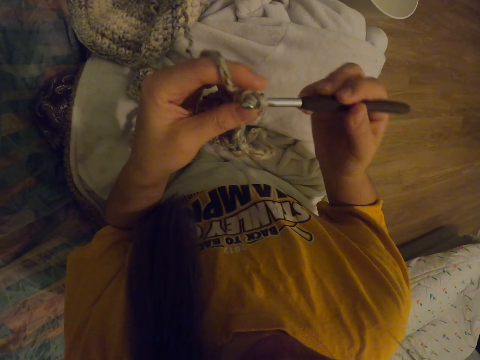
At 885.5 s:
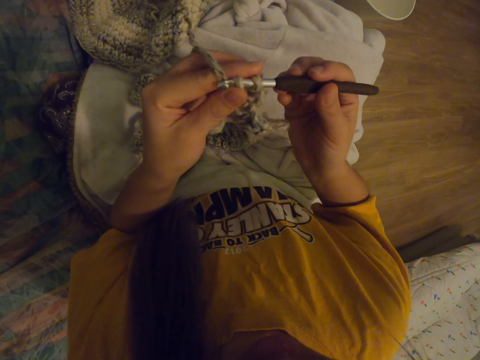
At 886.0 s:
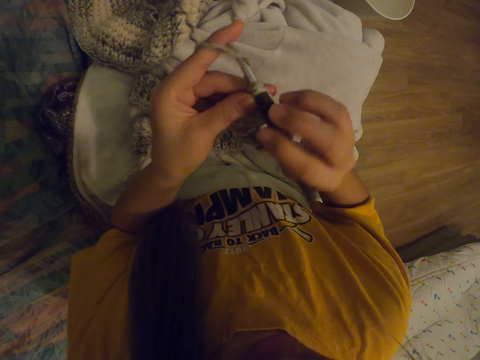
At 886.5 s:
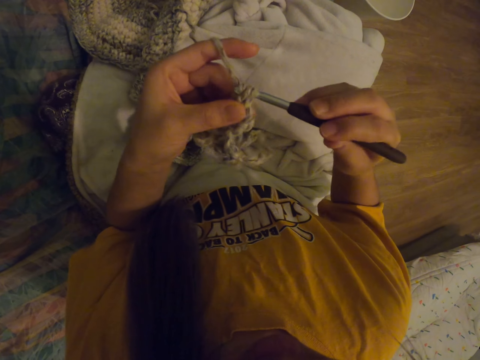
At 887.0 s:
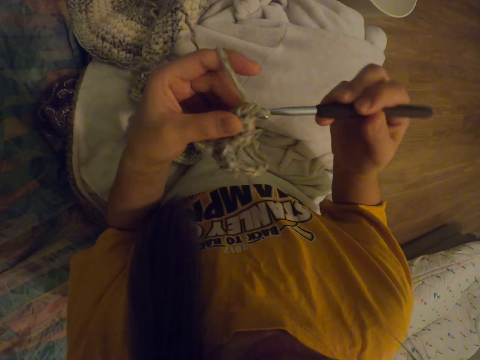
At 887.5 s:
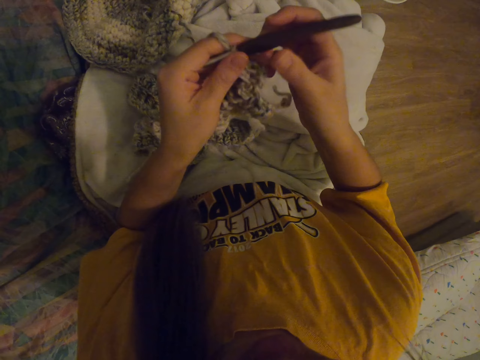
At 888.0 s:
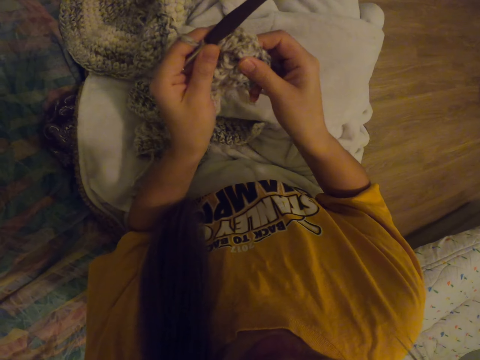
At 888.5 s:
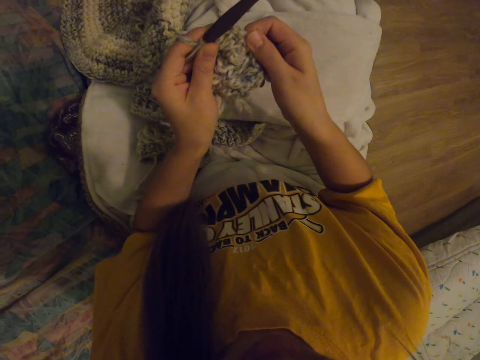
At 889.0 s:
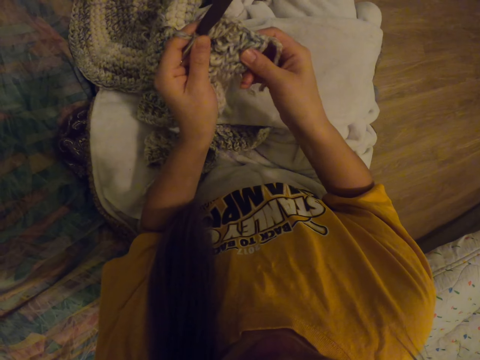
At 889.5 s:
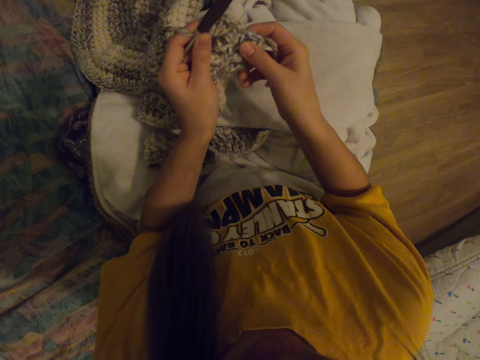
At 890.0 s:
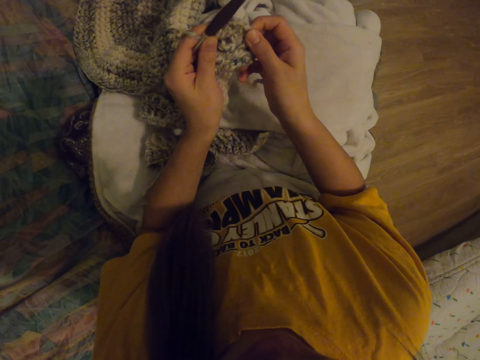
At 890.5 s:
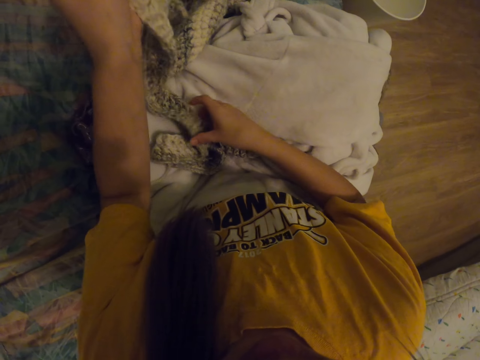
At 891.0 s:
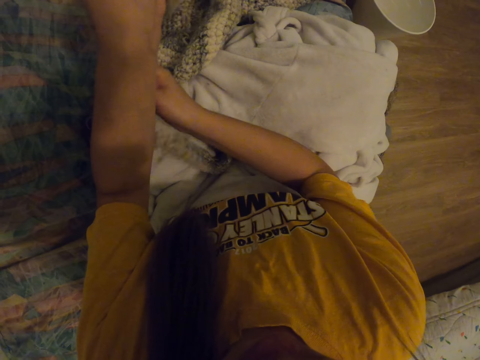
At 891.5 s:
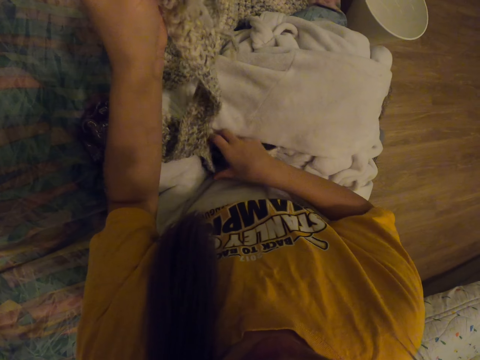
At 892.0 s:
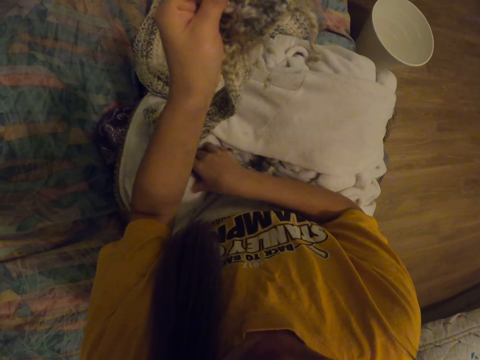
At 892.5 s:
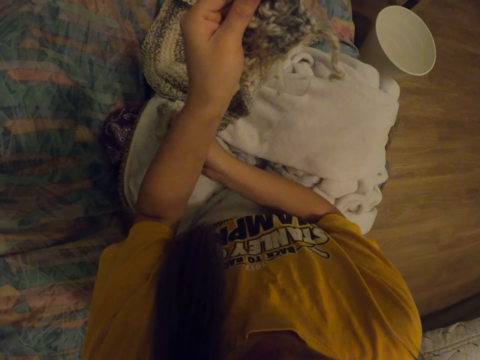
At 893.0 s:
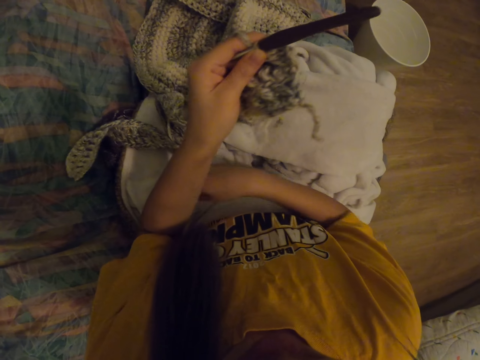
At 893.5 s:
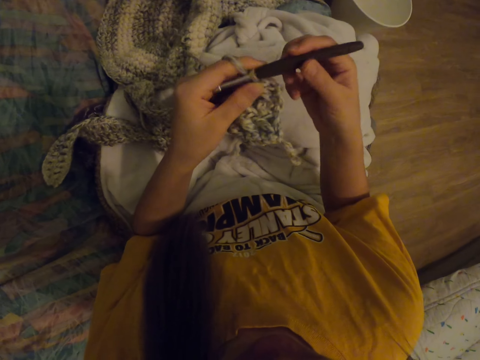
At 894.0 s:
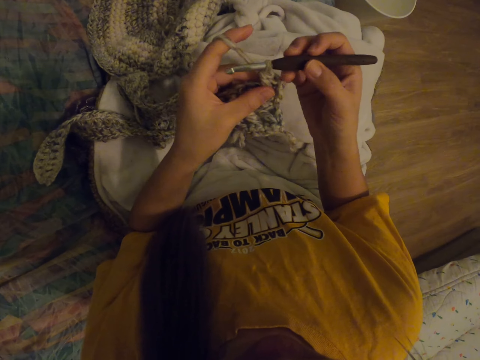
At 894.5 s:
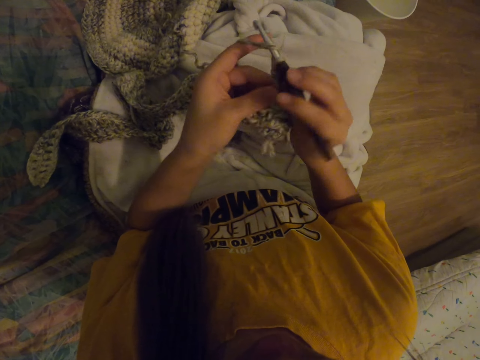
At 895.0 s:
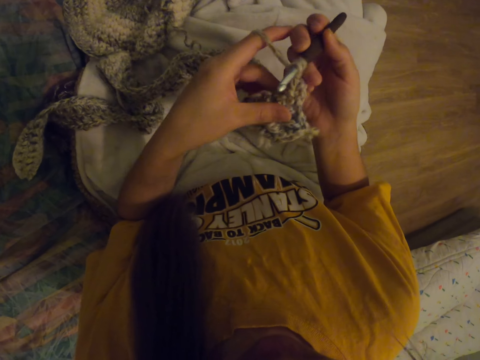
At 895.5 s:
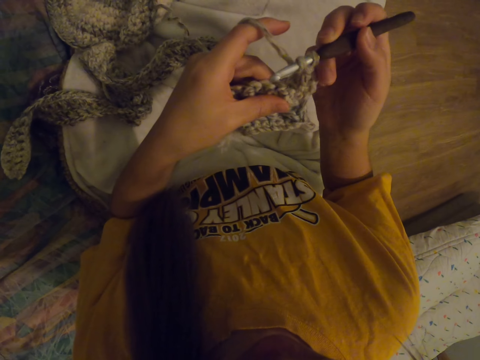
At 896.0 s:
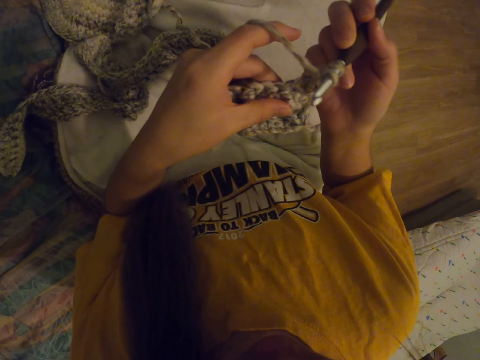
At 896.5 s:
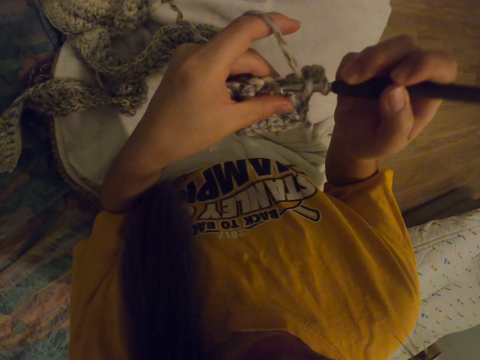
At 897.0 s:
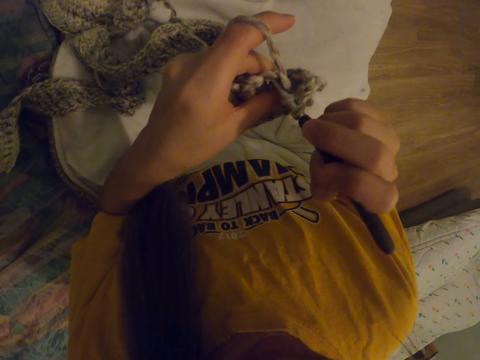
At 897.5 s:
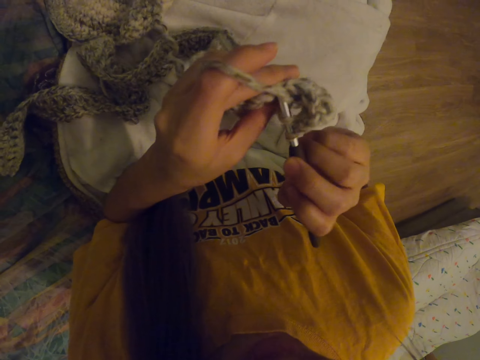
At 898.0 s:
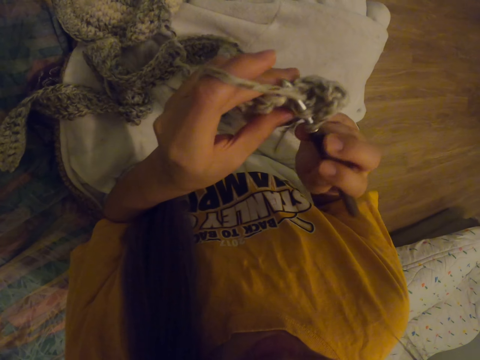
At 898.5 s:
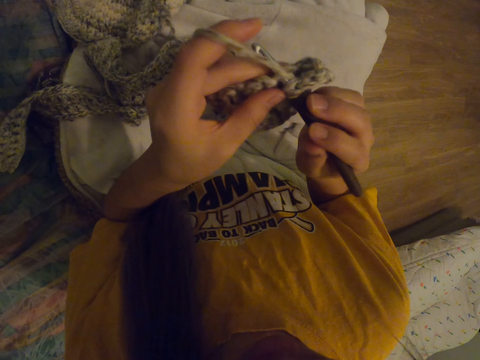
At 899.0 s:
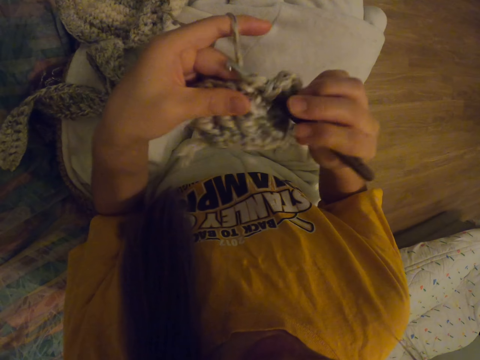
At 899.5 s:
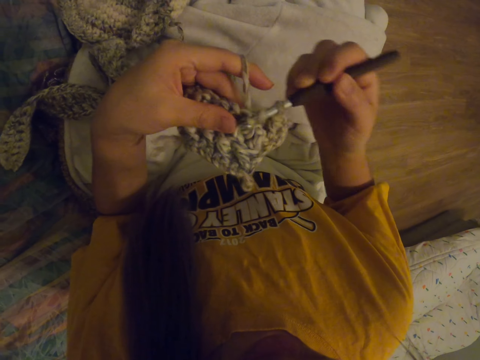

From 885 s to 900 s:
The camera wearer adjusts the scarf crocheting. They adjust the scarf crocheting again. They start to crochet.

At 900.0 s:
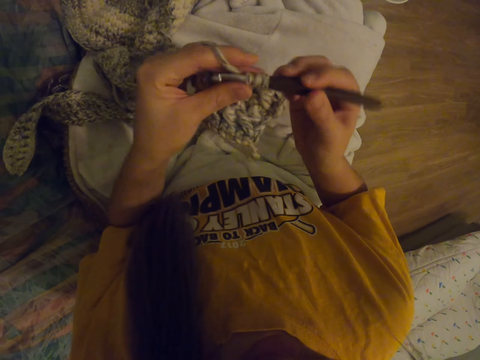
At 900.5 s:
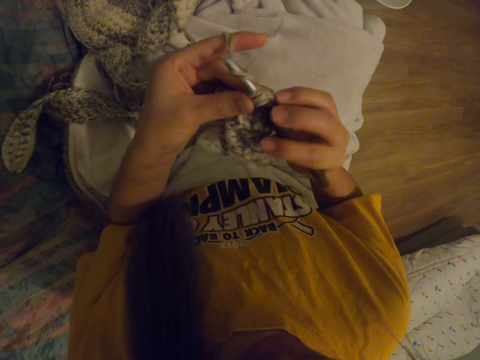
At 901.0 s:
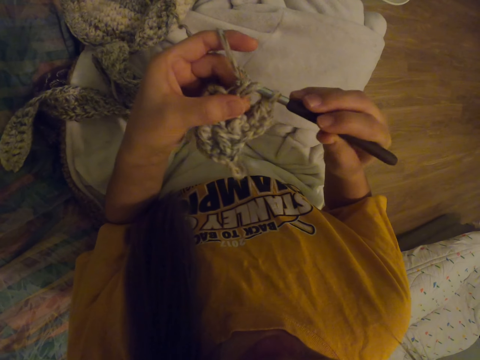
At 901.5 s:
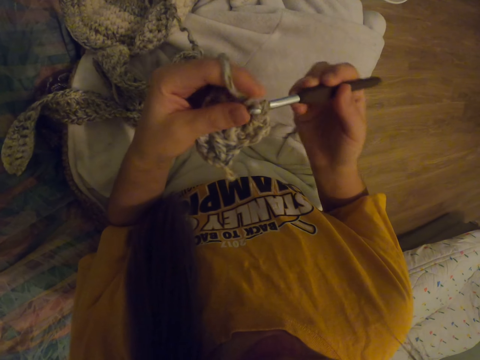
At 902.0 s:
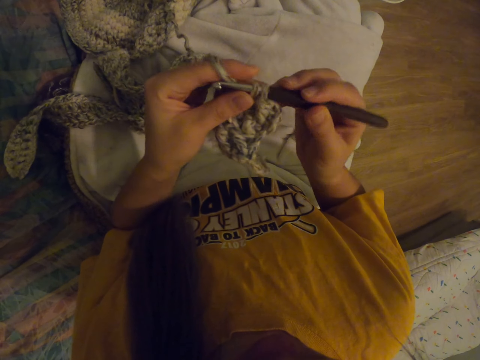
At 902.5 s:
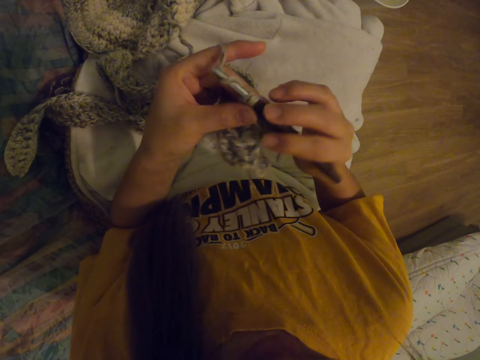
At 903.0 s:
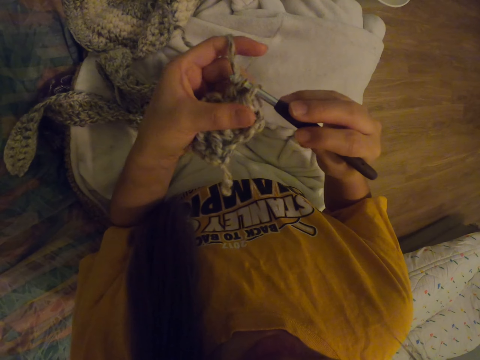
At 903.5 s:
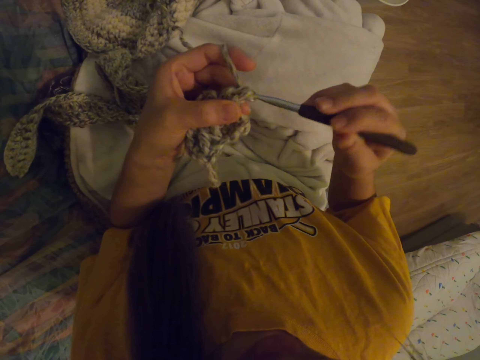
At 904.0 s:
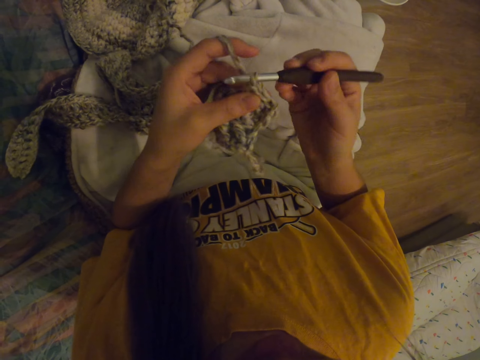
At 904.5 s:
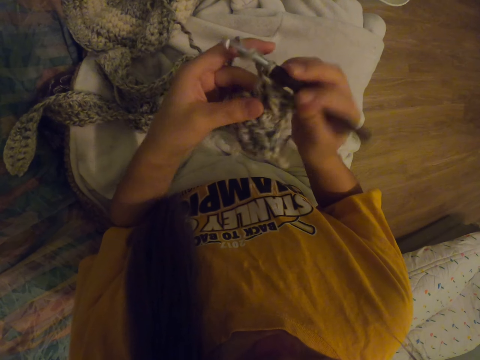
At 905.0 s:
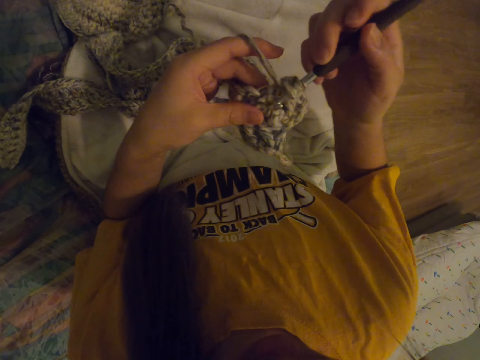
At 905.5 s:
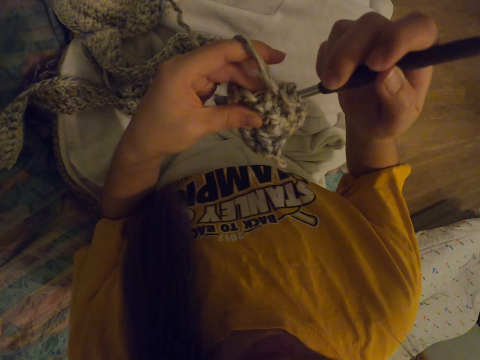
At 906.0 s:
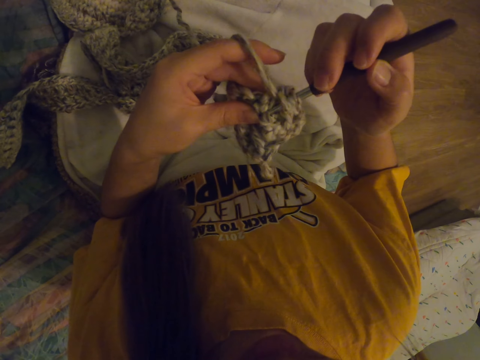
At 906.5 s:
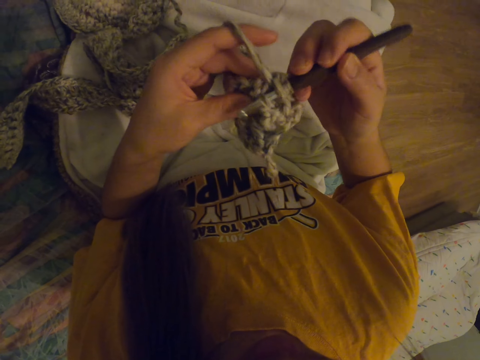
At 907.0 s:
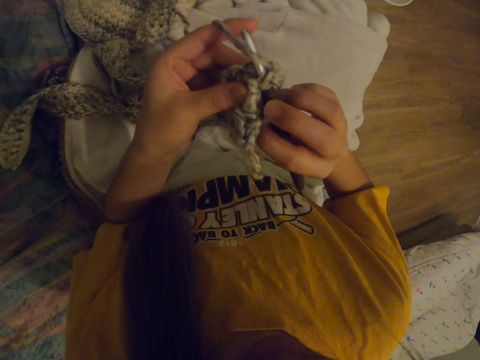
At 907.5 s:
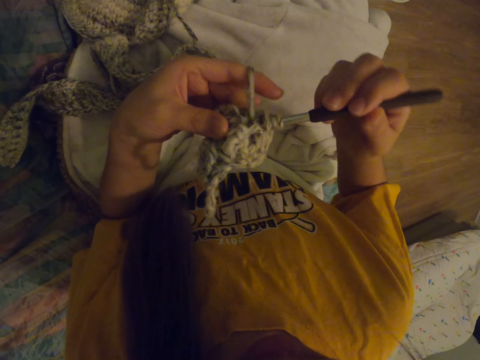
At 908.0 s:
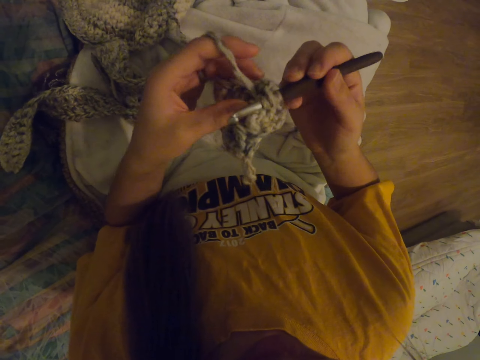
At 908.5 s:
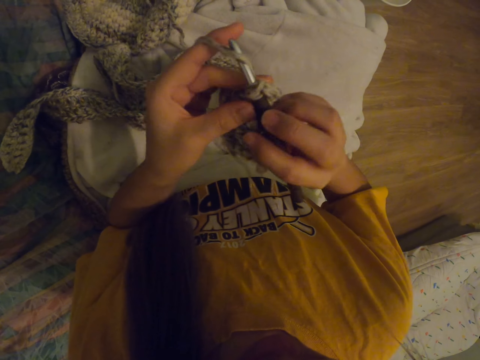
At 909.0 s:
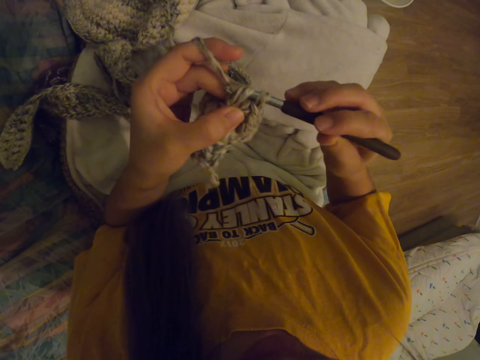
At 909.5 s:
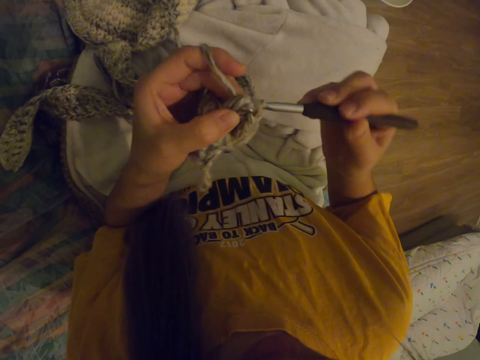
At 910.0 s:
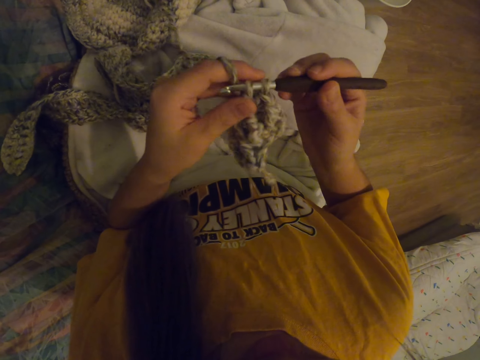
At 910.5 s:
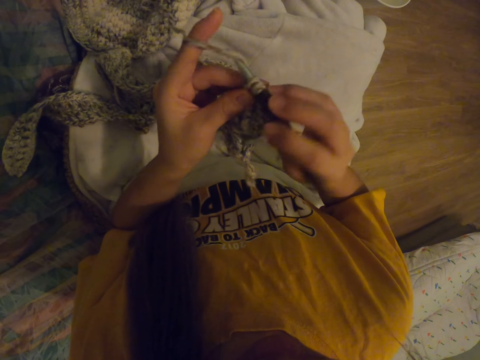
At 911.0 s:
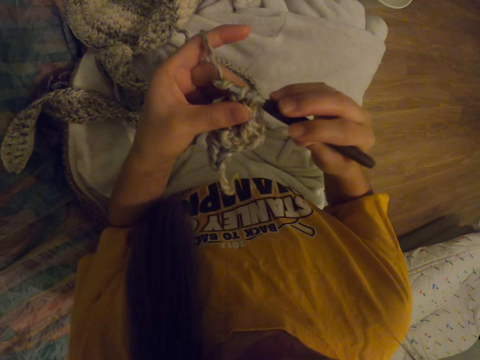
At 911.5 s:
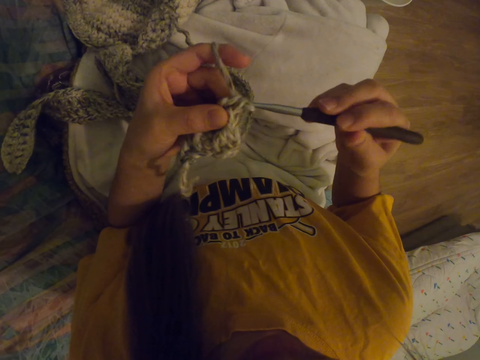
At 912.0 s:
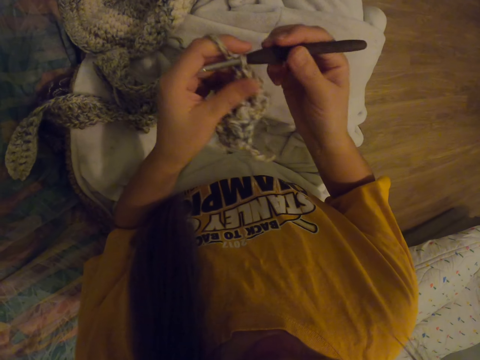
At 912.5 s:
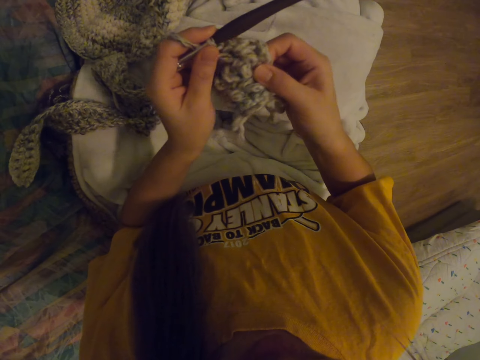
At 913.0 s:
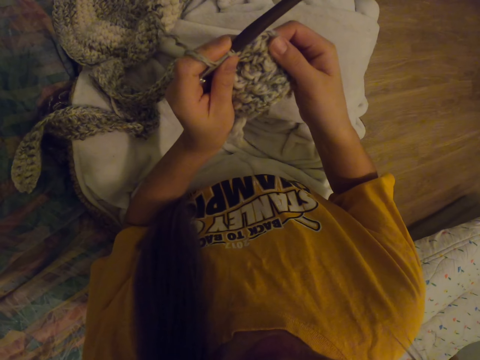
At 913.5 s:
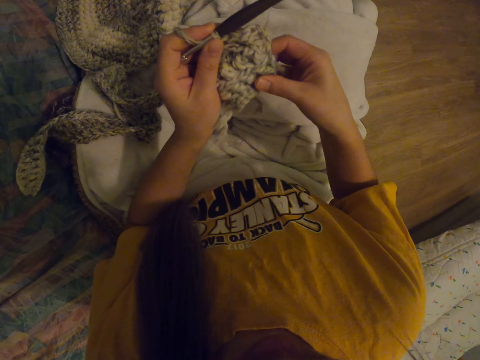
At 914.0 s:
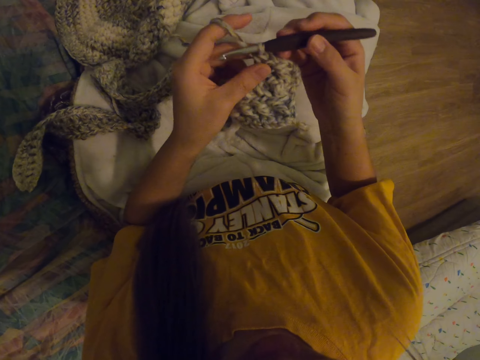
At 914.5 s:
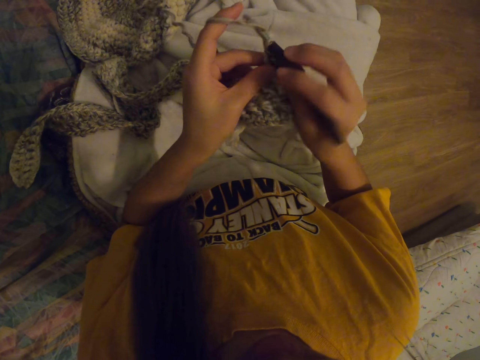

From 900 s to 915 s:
The camera wearer adjusts the scarf crocheting.
